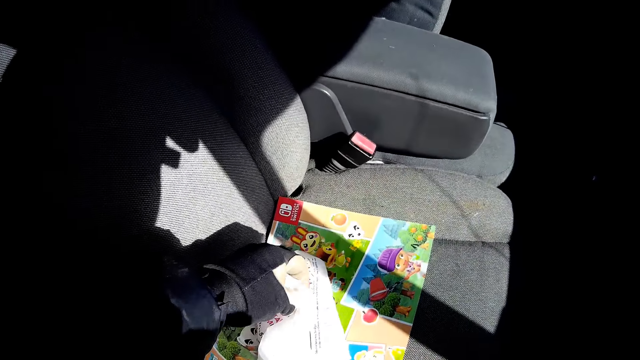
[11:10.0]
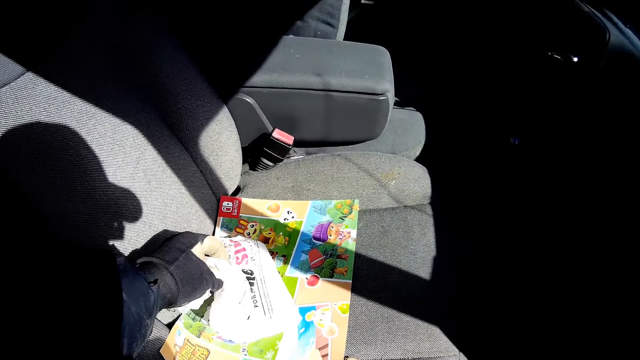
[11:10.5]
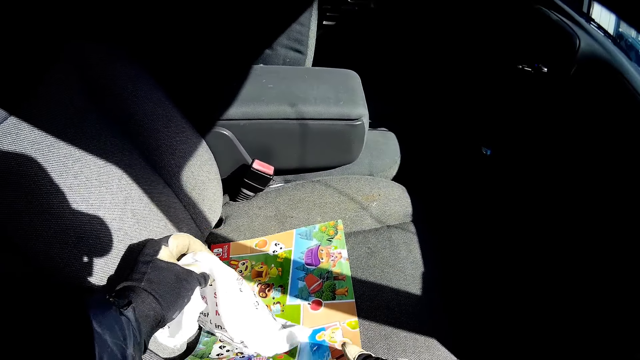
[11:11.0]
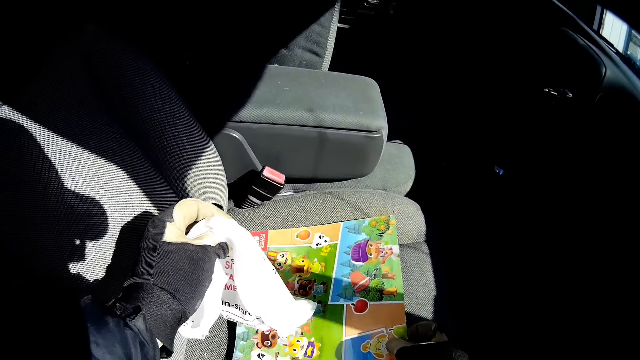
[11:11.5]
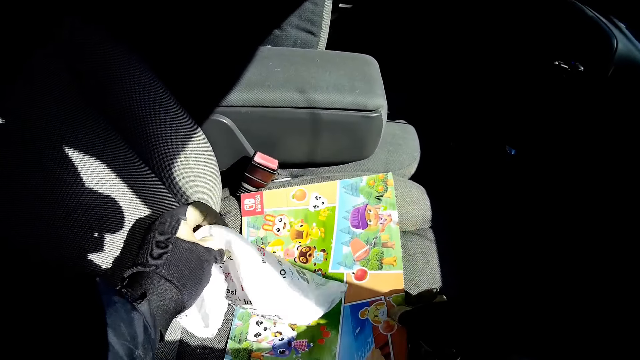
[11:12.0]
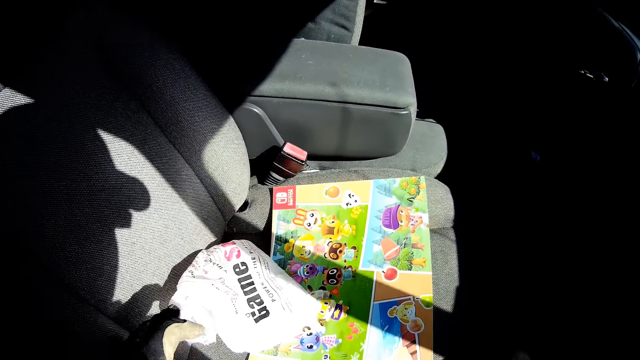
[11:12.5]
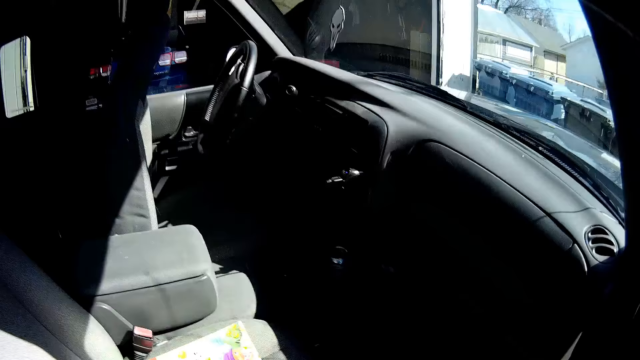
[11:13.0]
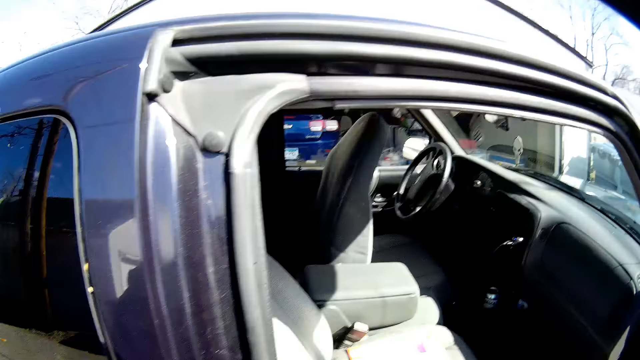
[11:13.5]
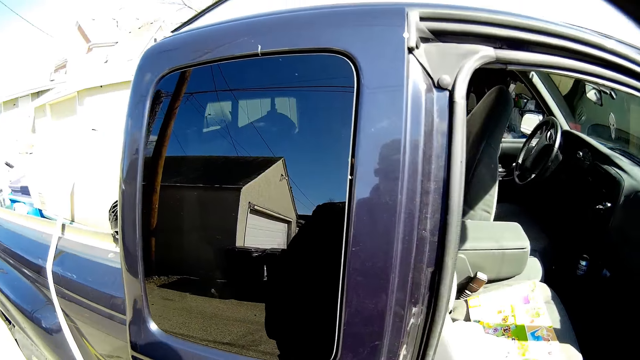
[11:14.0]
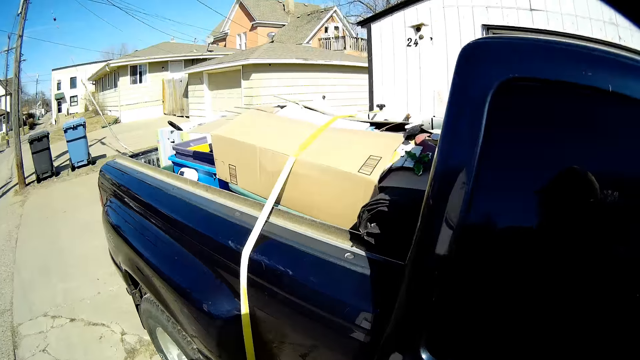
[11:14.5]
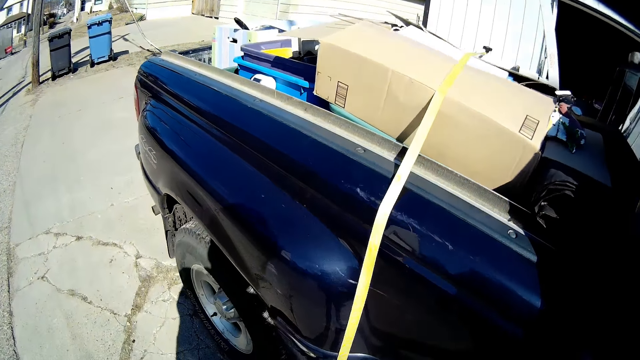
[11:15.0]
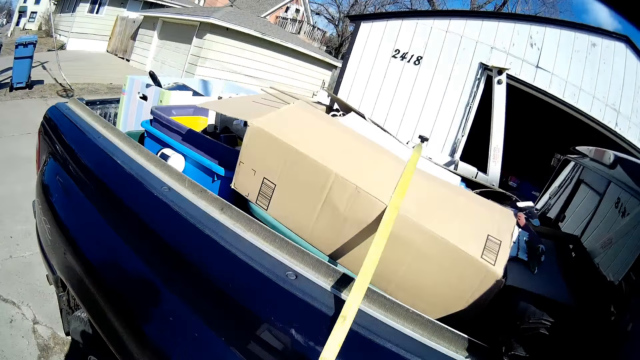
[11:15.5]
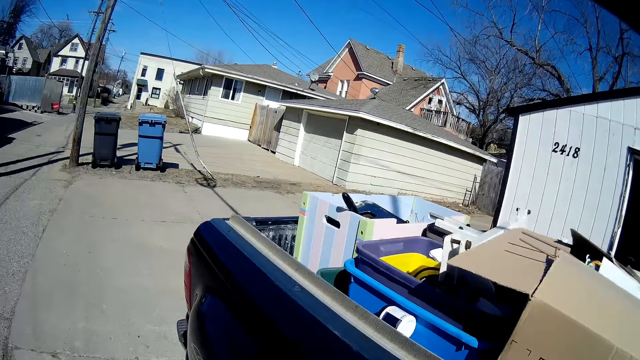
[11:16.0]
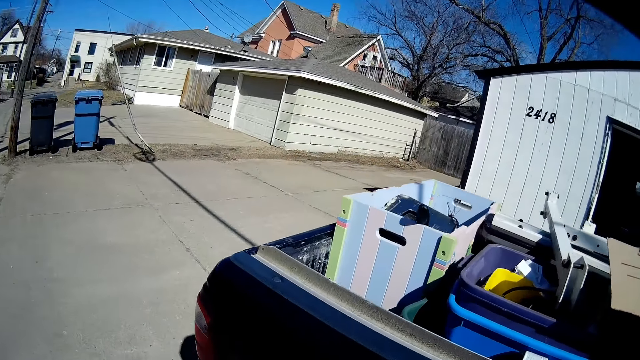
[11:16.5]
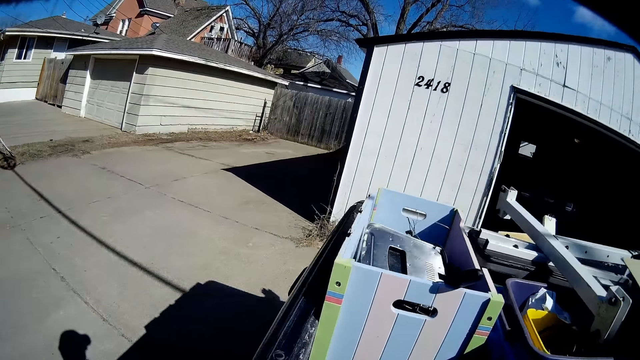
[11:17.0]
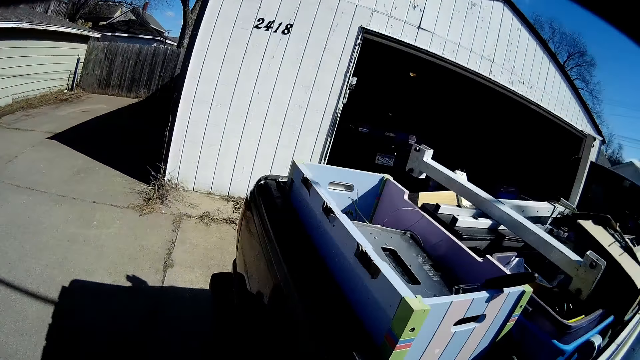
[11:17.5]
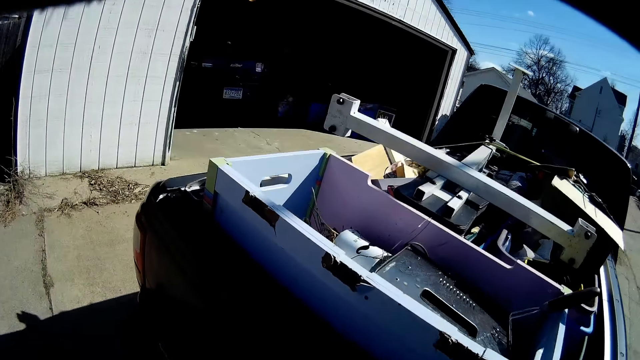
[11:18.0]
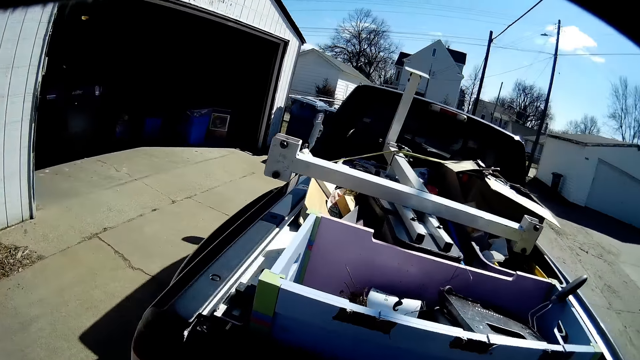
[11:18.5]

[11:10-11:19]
The camera wearer puts the paper on the truck seat. They walk around the truck.

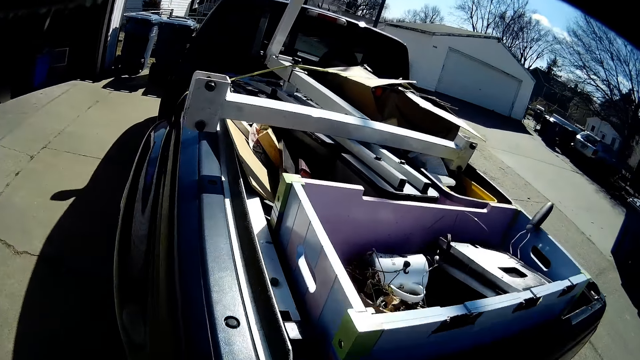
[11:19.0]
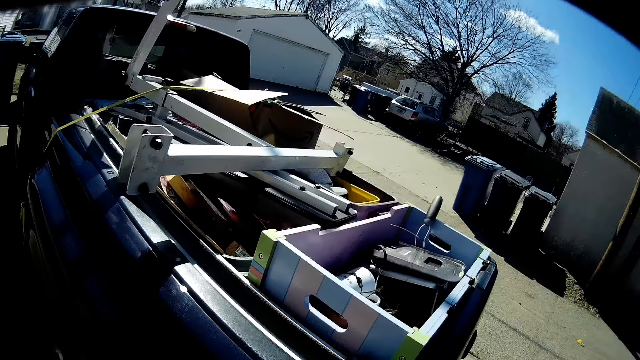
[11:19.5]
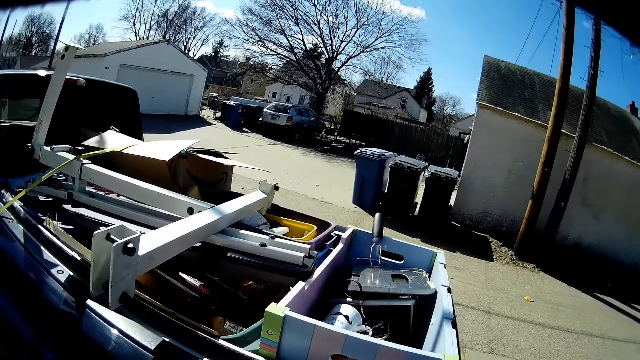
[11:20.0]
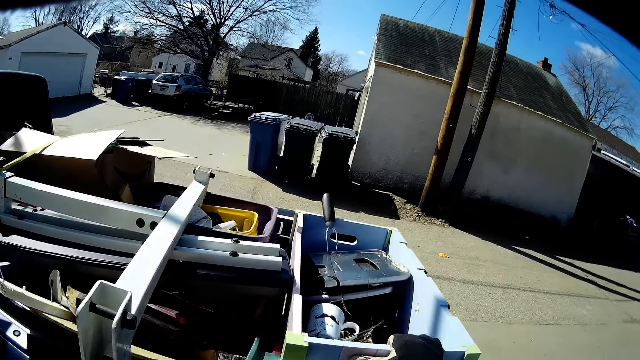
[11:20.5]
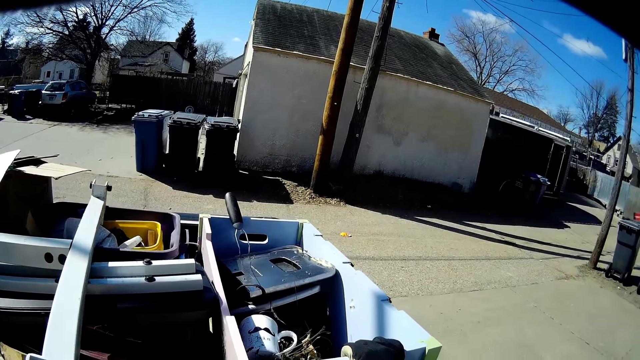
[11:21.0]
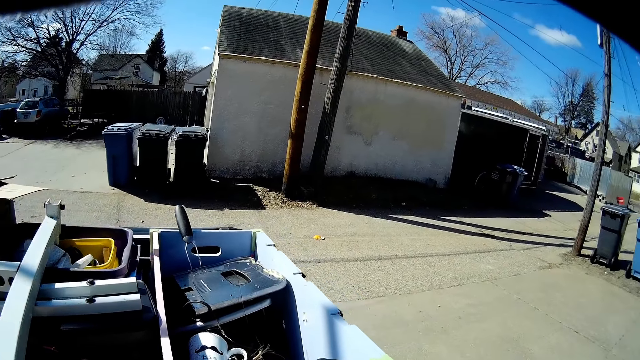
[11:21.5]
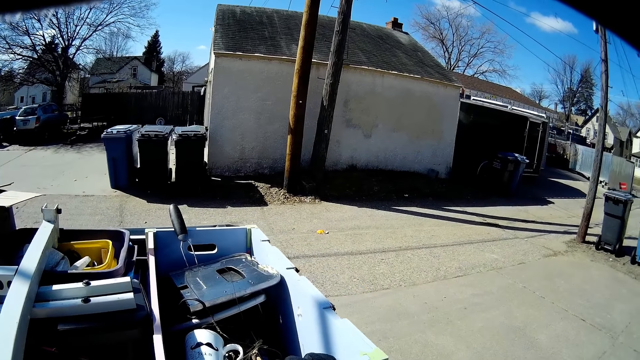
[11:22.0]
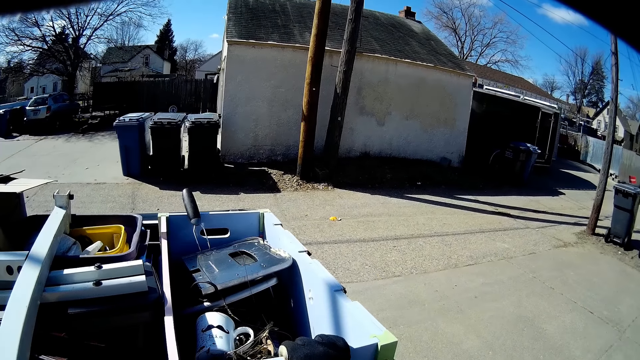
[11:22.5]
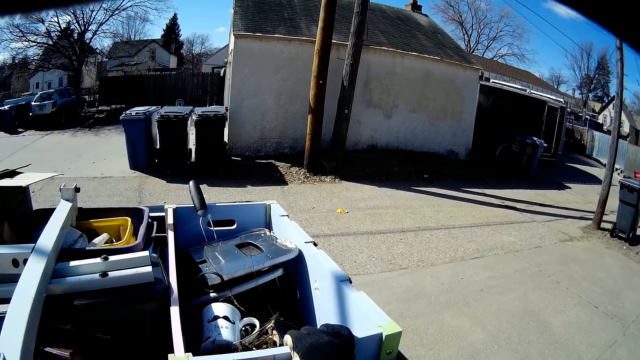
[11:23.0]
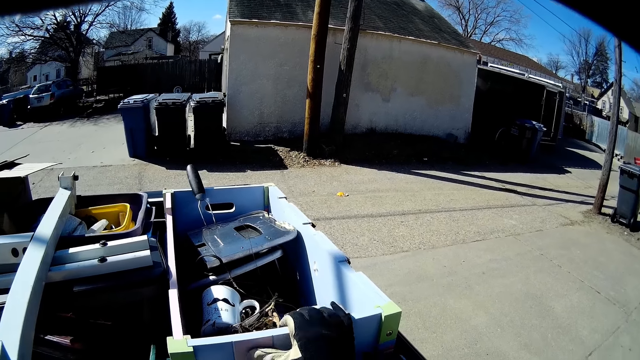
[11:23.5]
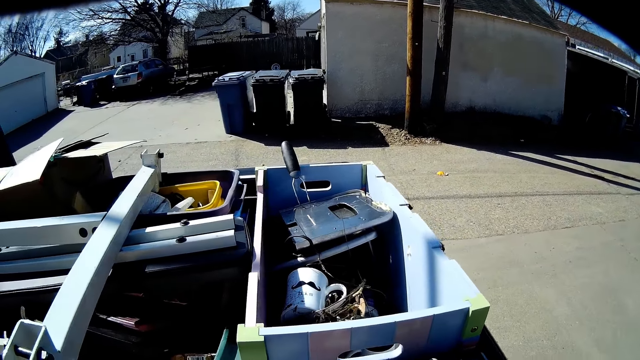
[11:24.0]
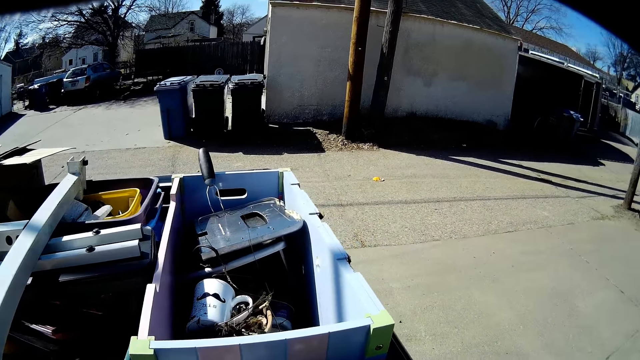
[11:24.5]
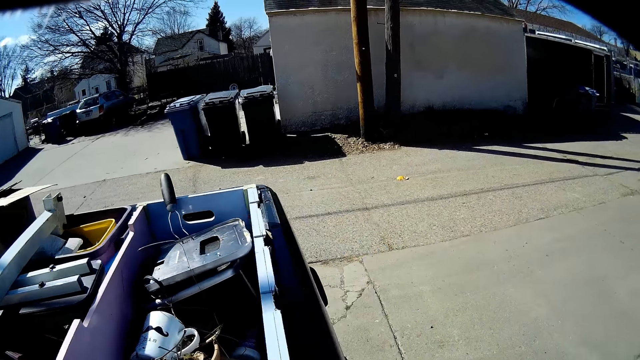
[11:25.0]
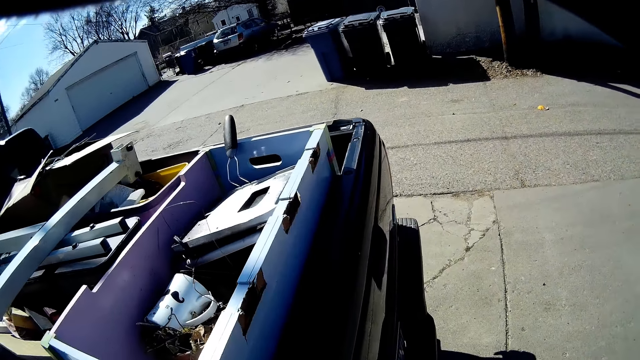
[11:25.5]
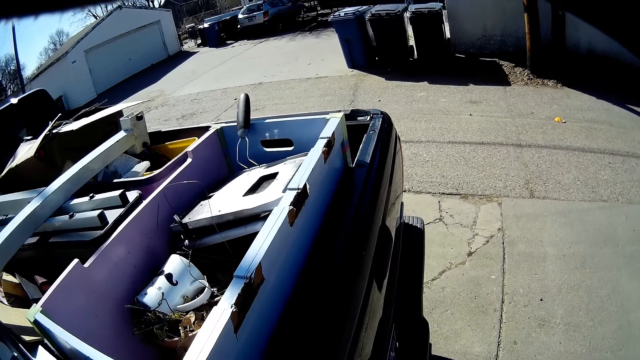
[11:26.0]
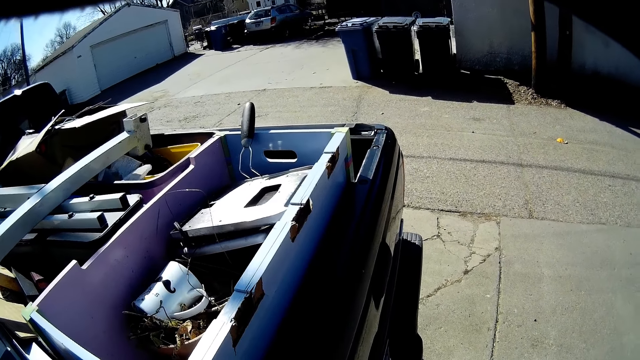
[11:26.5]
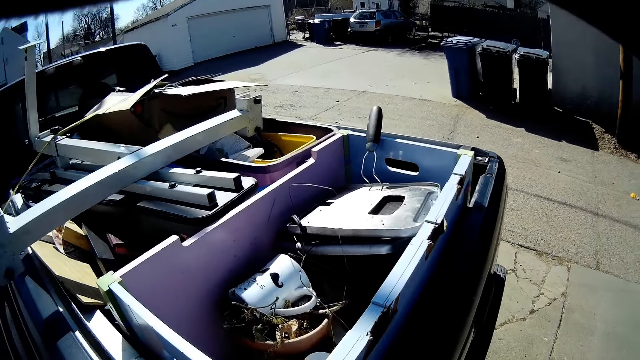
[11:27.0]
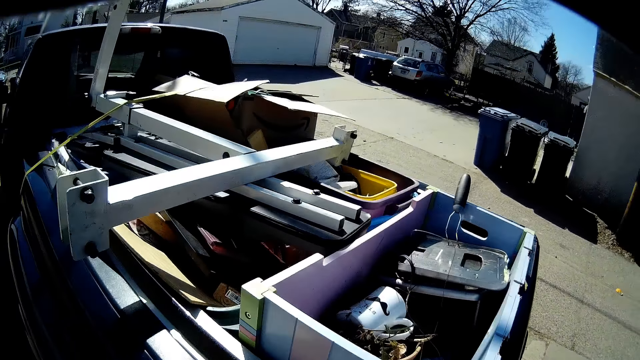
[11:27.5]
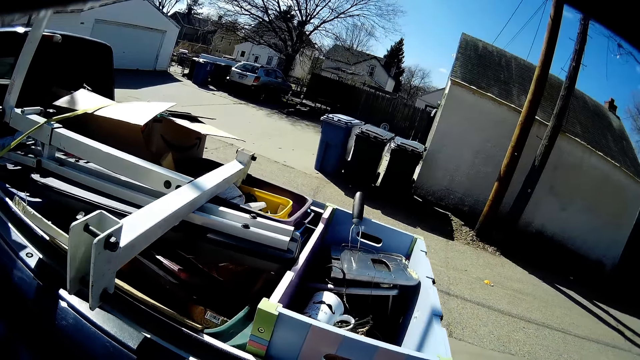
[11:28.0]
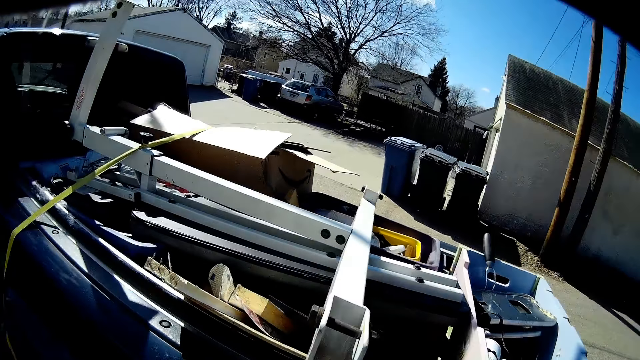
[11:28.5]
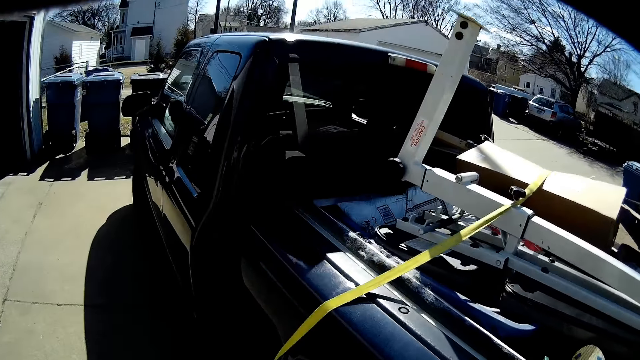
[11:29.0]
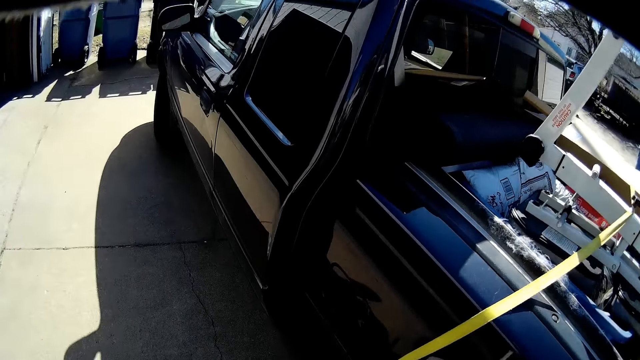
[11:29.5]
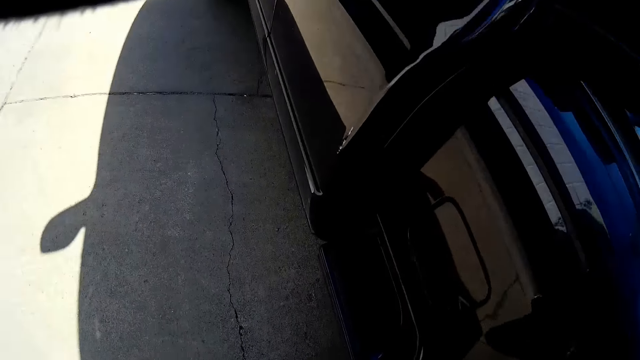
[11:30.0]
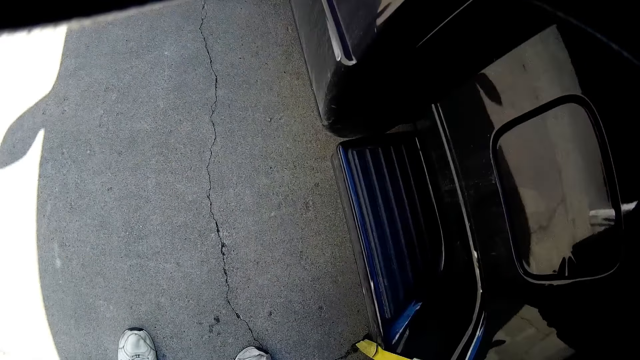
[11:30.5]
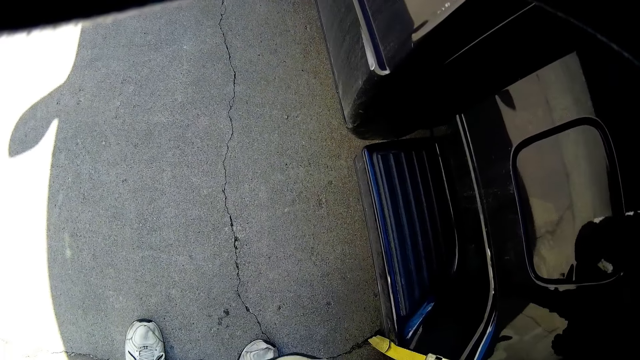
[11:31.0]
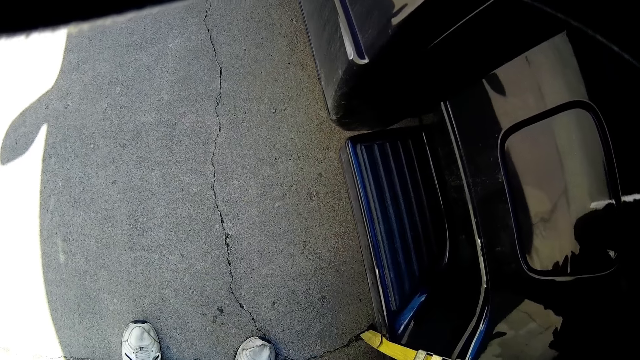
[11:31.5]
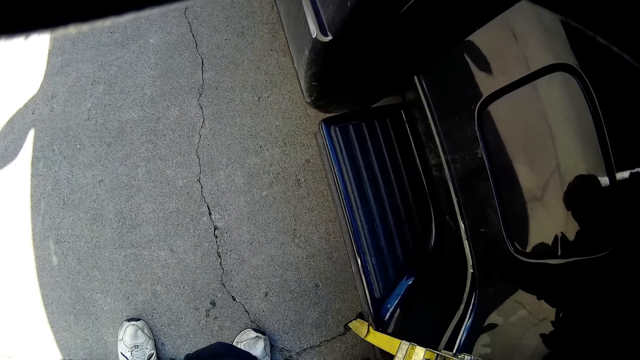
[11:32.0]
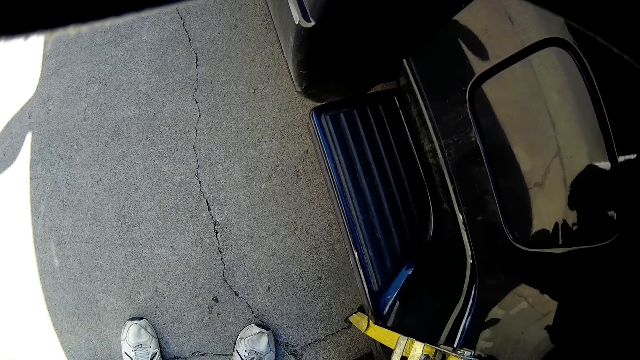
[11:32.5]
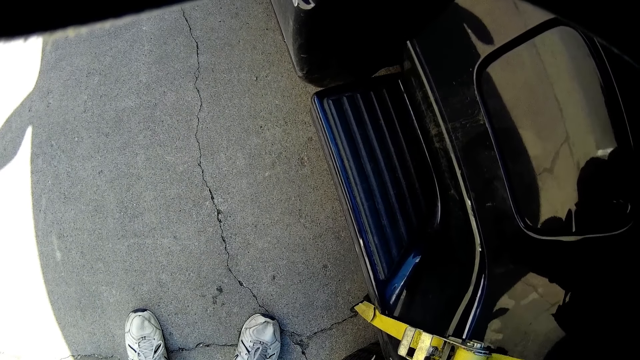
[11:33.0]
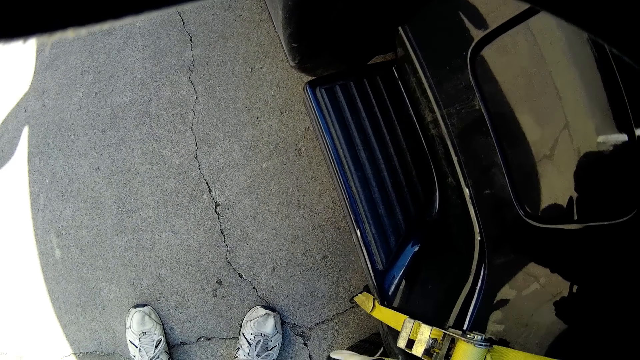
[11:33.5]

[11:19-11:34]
The camera wearer touches a crate. They touch the car. They walk around the car. They walk around the truck. They put on the hand gloves.
